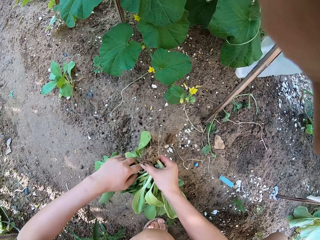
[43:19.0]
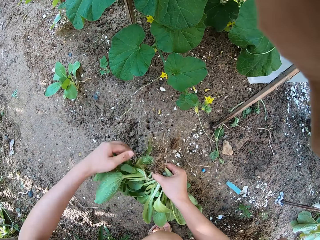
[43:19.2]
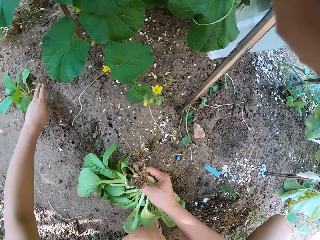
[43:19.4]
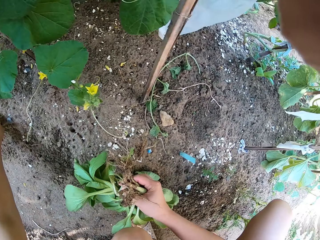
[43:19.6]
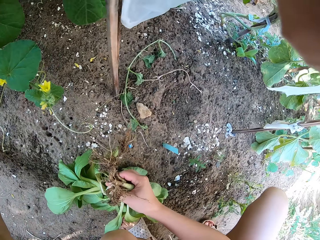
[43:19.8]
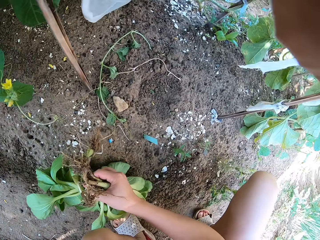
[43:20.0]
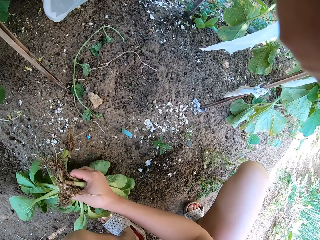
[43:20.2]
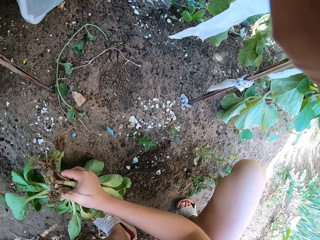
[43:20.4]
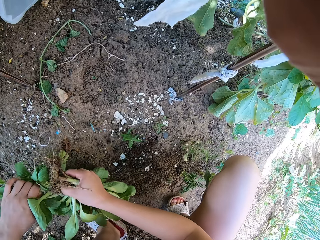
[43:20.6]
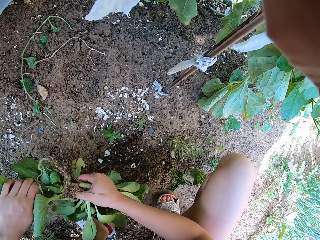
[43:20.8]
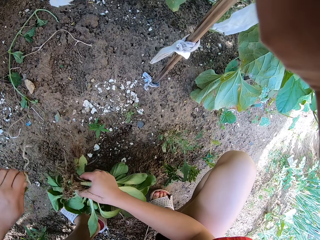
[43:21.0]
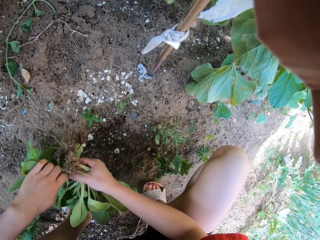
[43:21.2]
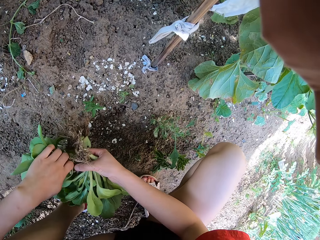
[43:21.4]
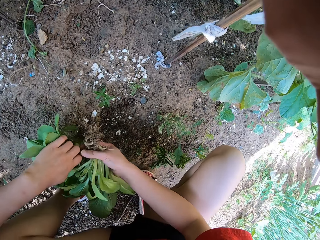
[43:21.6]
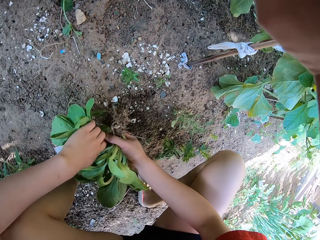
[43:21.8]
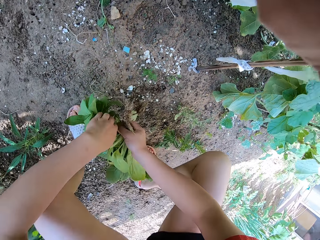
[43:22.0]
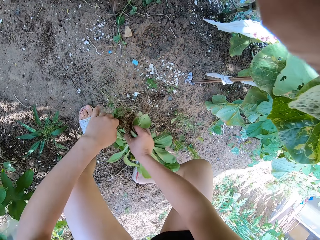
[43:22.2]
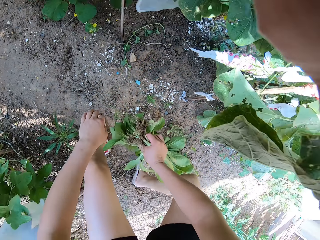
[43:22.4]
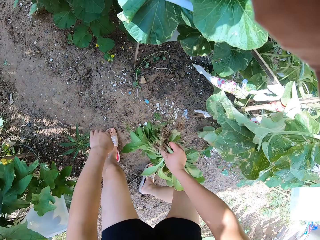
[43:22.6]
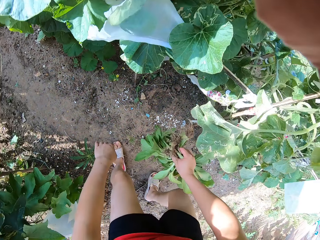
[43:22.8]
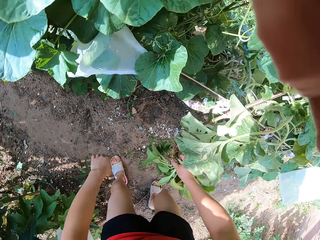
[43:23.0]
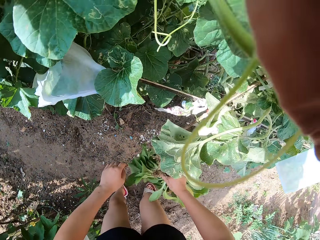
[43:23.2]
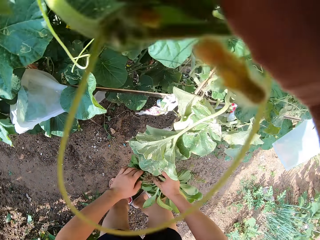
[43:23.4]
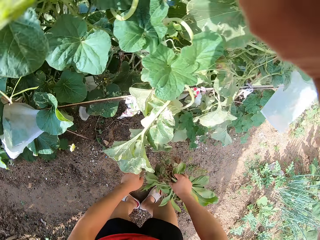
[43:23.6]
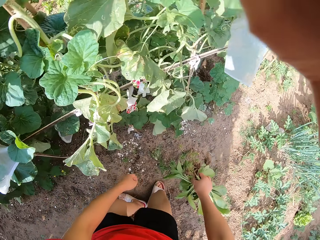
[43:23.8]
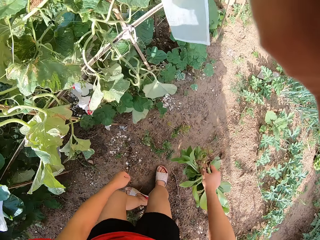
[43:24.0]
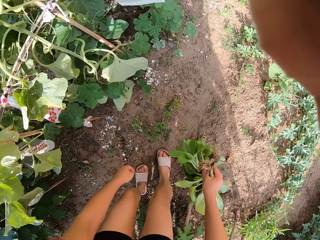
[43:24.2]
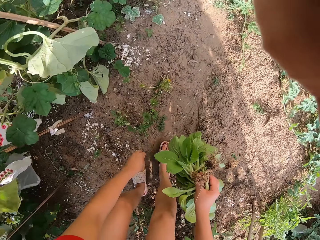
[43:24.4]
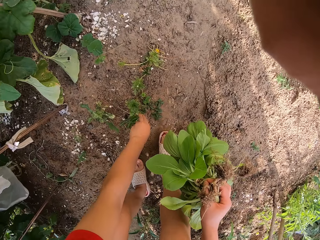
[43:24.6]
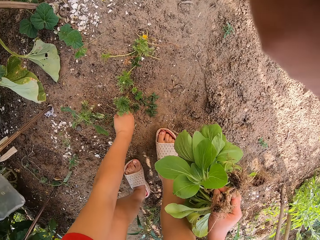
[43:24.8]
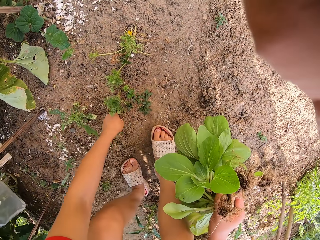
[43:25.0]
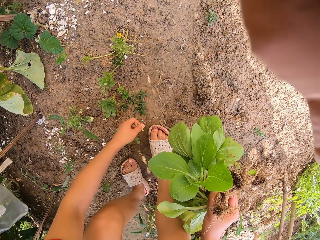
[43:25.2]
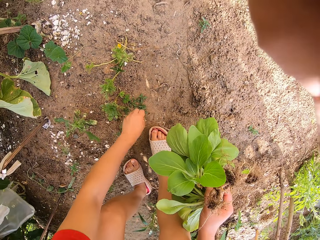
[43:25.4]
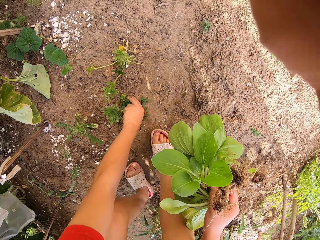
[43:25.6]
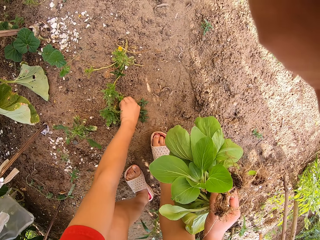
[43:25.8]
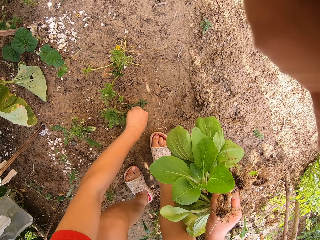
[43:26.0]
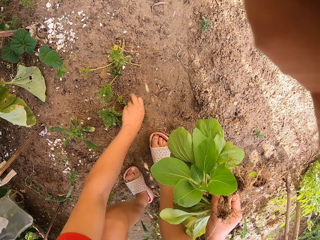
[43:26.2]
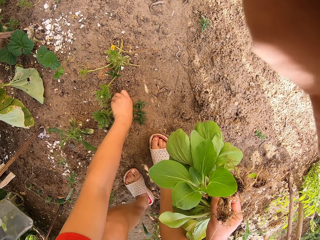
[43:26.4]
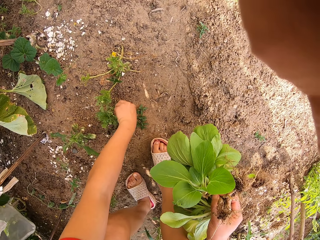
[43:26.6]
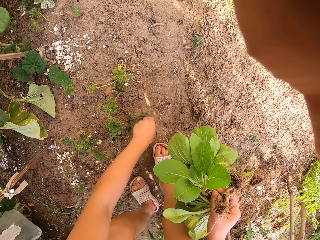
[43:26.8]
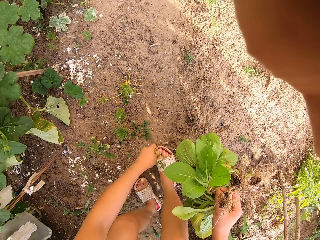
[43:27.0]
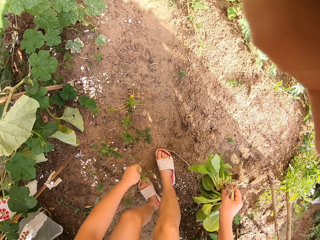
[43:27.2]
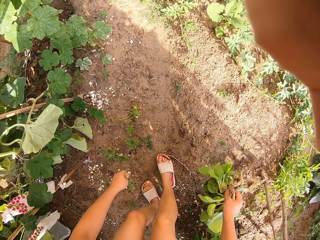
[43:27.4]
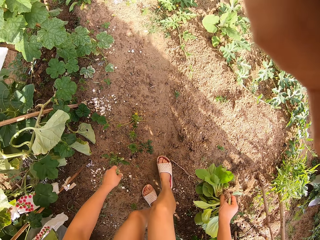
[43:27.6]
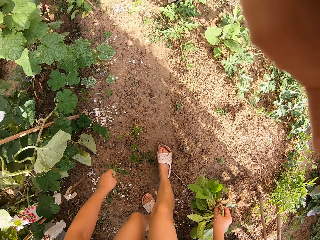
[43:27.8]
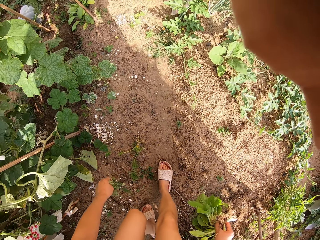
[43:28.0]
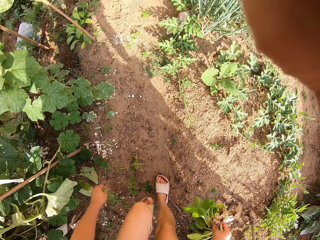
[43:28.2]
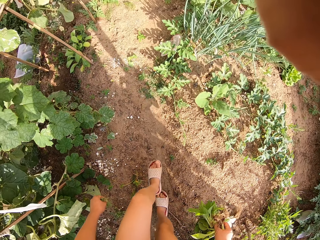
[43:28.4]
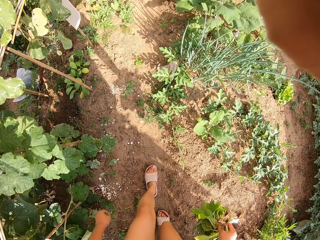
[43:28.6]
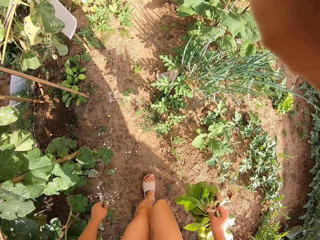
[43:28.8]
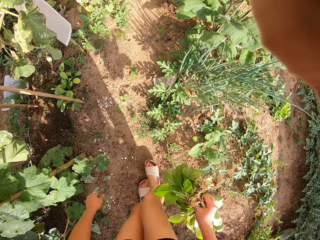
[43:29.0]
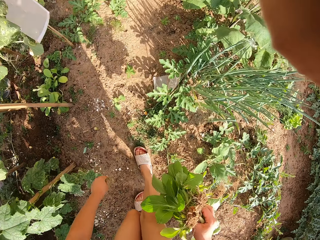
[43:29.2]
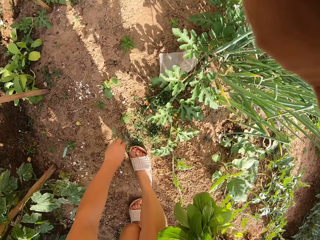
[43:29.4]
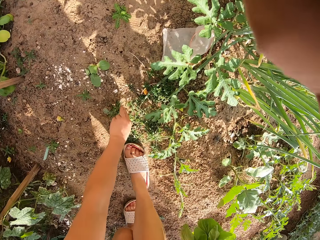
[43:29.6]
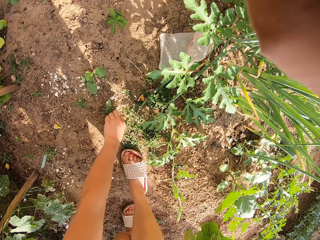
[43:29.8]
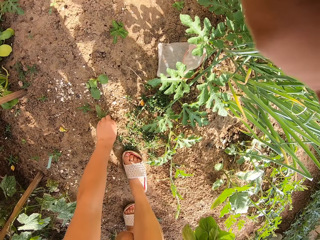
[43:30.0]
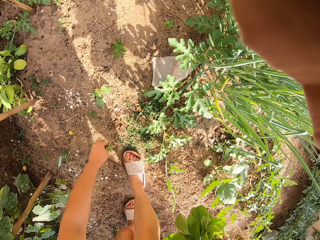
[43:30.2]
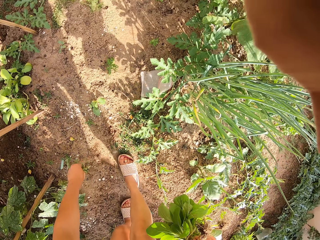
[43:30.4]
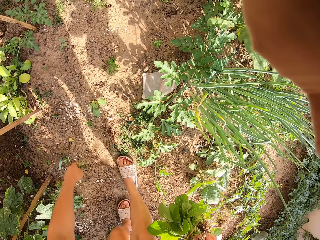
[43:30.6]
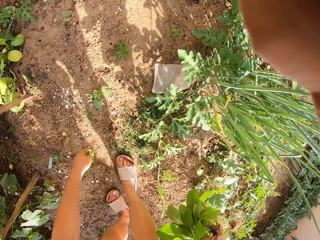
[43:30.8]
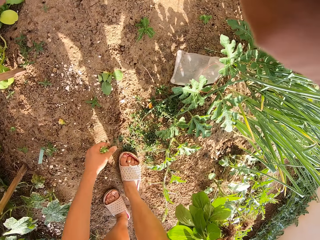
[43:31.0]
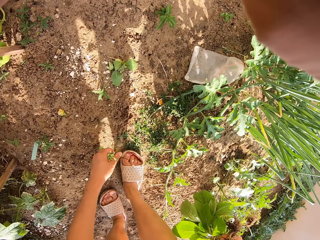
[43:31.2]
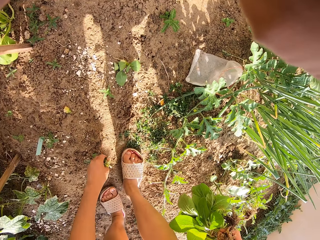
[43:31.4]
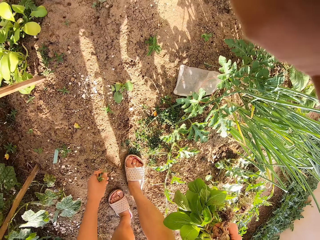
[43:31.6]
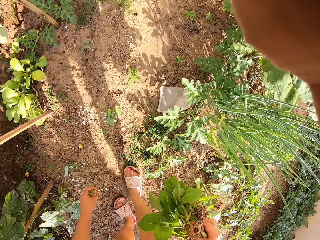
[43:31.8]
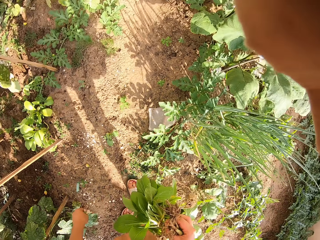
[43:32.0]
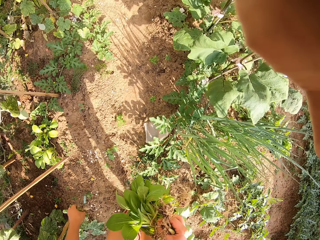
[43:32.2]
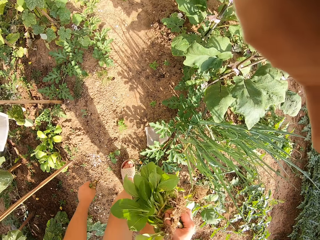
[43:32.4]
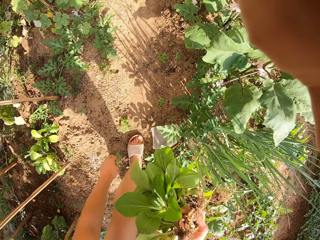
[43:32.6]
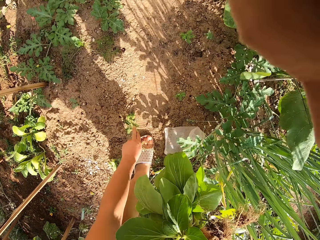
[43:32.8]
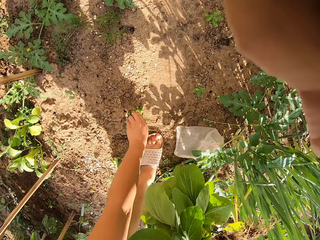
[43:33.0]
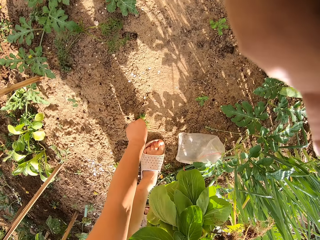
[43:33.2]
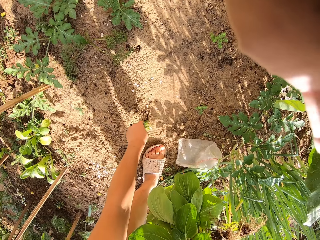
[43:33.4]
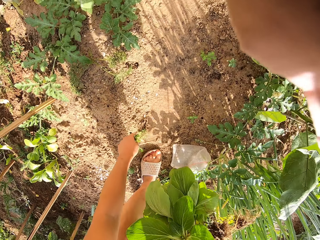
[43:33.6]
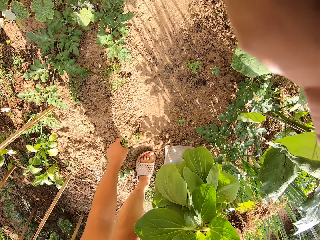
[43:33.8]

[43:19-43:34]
The camera wearer uproots another plant. They uproot another plant again. They stand from the garden. They turn around the area. They uproot the weeds. They walk around the garden. They uproot a plant.

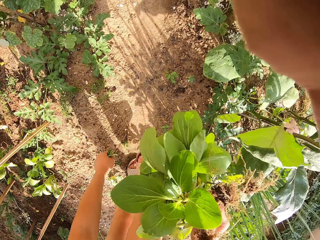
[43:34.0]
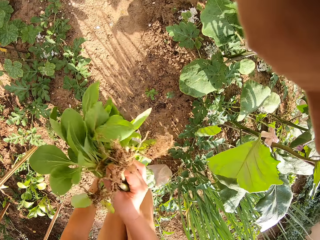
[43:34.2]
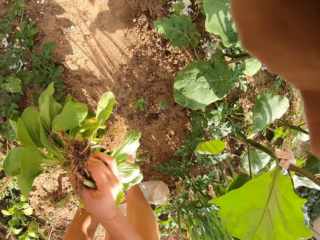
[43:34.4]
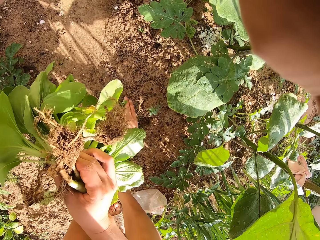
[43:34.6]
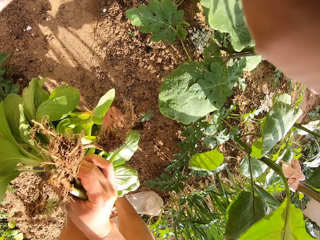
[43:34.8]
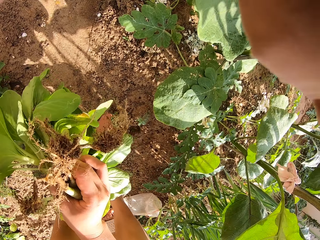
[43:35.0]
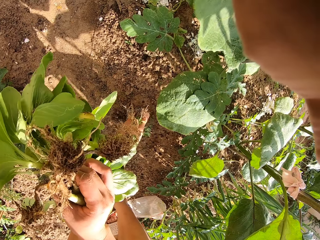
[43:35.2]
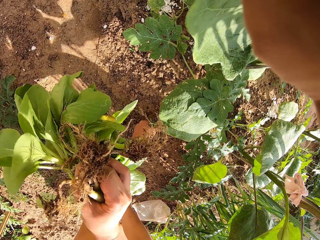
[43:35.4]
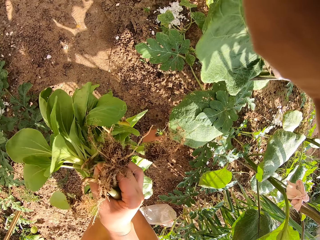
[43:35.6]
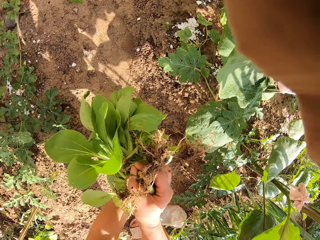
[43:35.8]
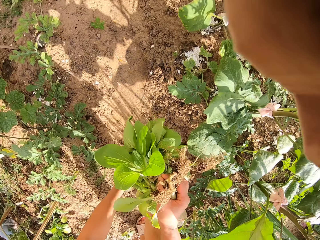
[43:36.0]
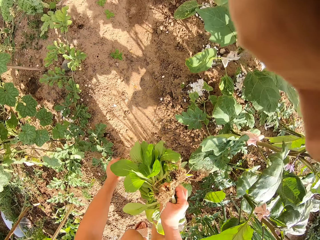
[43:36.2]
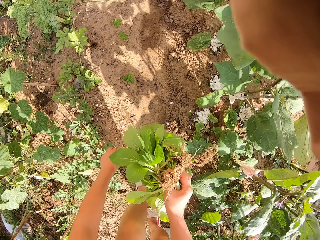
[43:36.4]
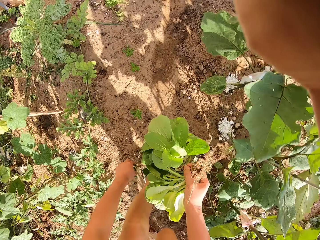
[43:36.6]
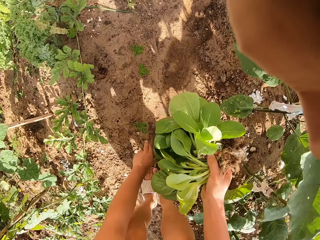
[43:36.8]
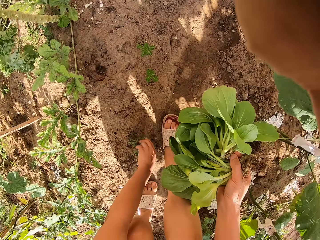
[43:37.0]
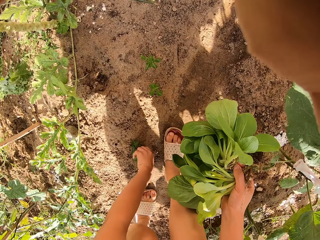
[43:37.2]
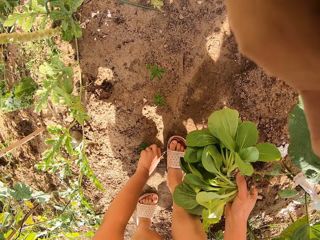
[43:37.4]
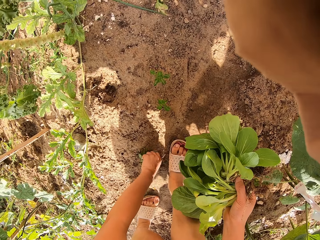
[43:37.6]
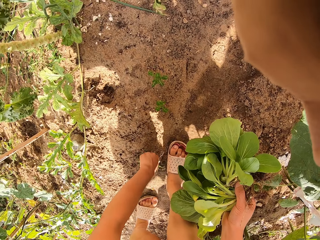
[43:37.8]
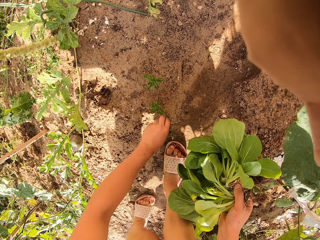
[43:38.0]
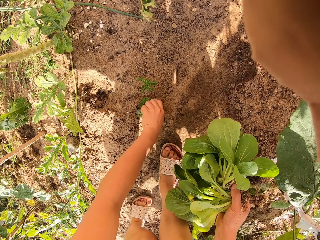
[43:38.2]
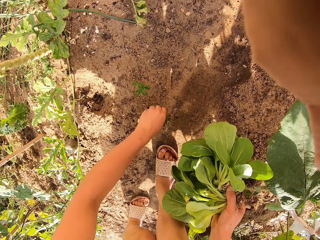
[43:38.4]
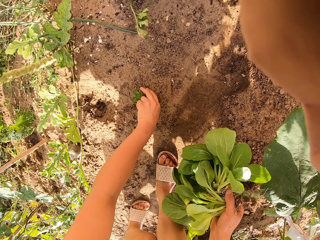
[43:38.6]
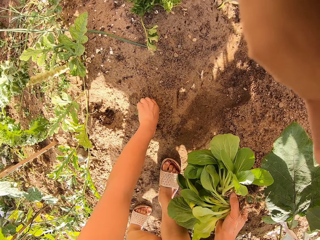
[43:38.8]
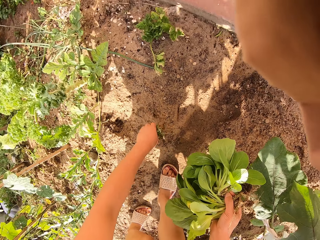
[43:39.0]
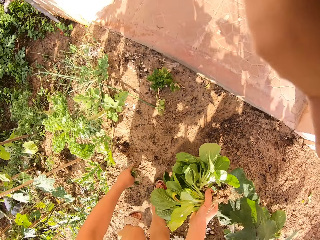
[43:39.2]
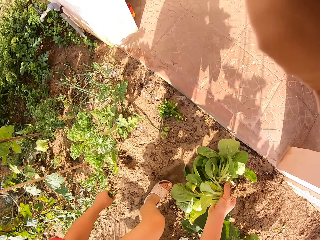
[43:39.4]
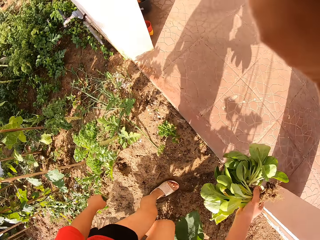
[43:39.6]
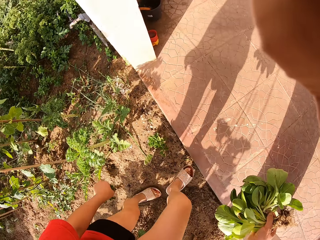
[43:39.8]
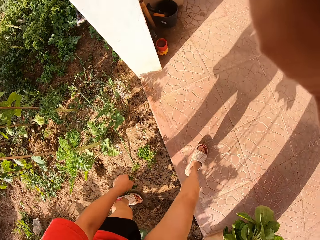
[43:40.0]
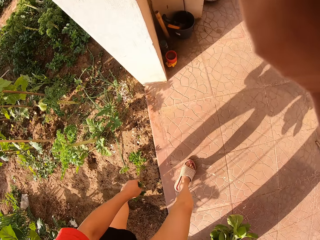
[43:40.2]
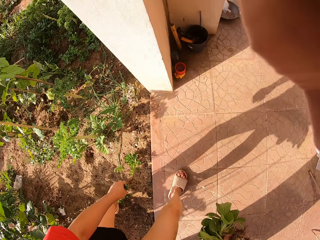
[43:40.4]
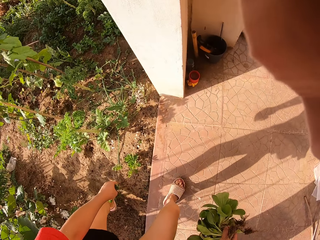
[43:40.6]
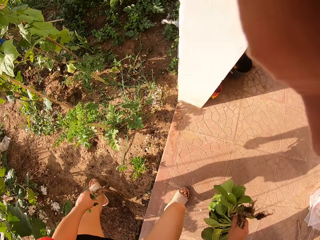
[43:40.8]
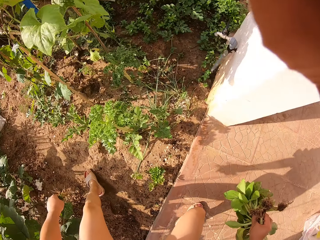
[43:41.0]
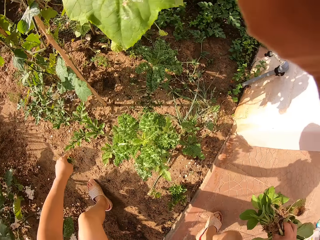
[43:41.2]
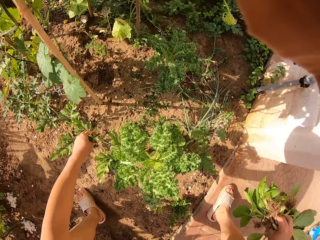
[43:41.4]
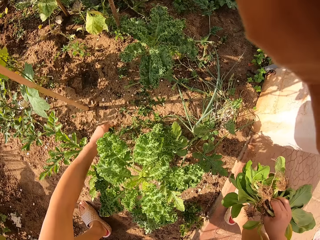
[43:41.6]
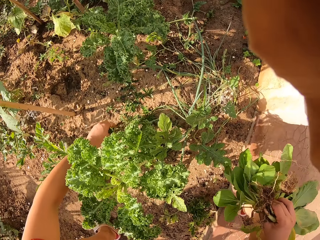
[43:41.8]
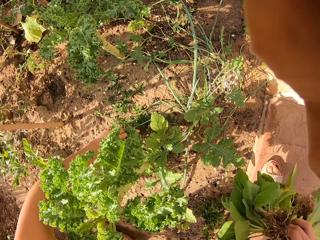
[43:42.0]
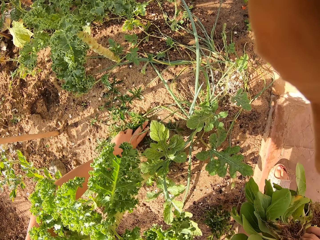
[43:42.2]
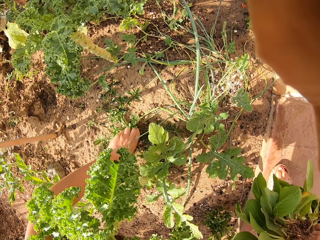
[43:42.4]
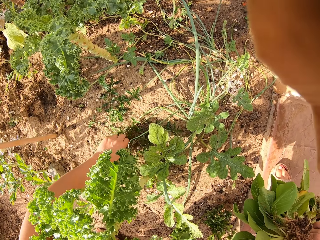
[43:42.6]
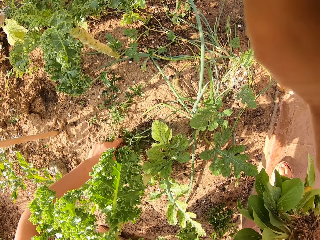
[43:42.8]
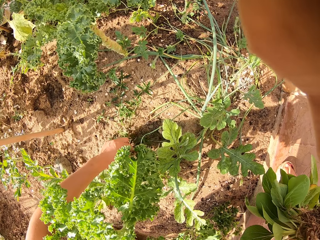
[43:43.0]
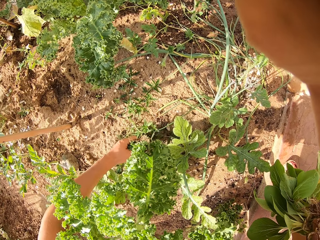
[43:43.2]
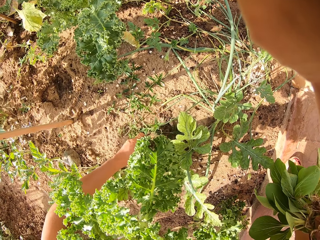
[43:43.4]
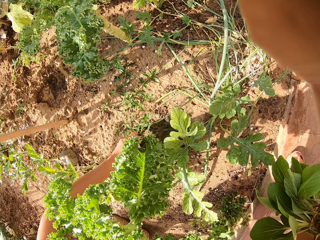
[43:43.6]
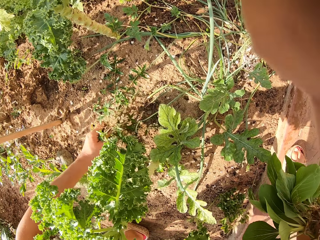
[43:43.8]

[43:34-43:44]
The camera wearer uproots a plant. They walk around the garden. They uproot plants. They walk towards the floor. They uproot a plant. They uproot plants.
